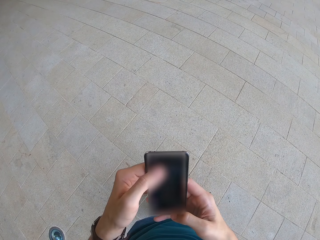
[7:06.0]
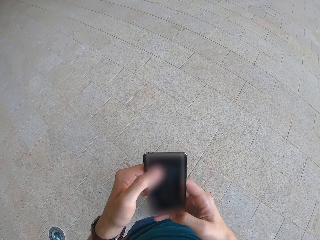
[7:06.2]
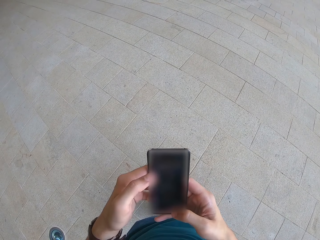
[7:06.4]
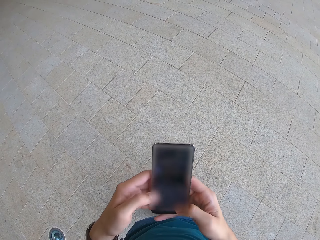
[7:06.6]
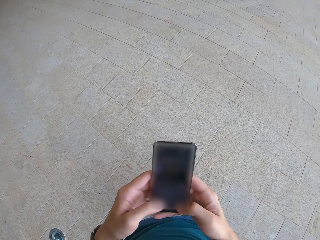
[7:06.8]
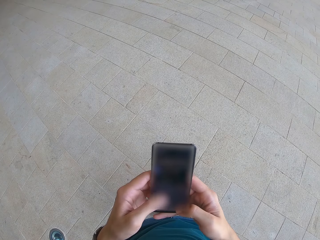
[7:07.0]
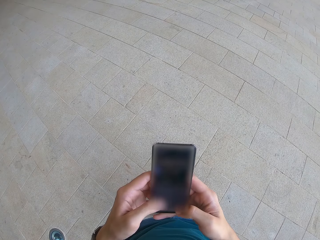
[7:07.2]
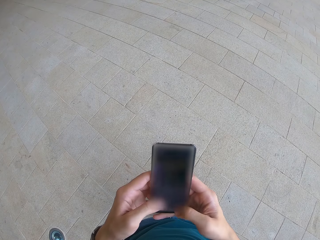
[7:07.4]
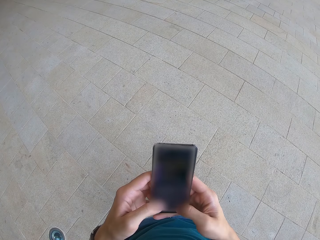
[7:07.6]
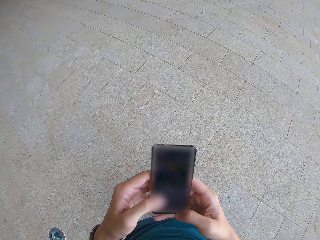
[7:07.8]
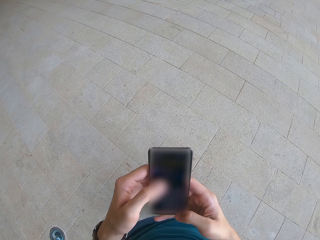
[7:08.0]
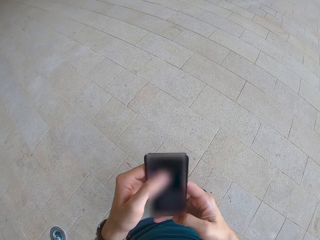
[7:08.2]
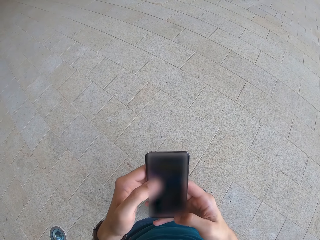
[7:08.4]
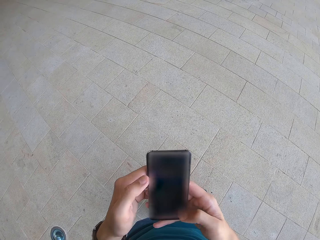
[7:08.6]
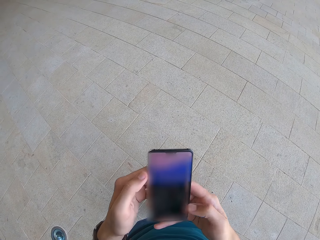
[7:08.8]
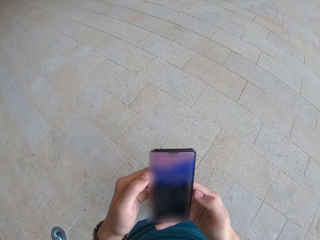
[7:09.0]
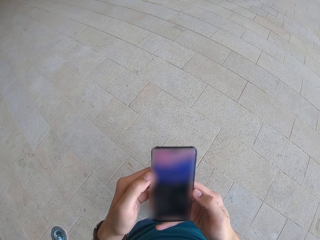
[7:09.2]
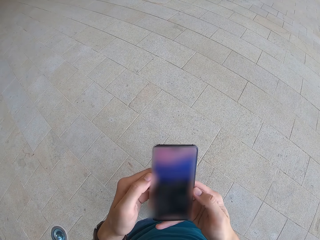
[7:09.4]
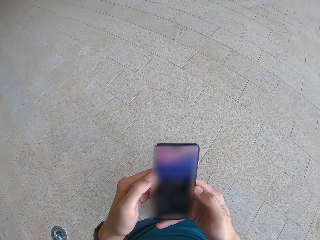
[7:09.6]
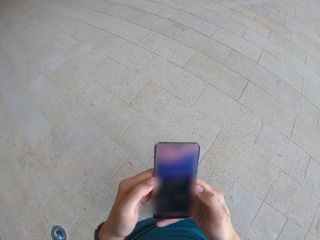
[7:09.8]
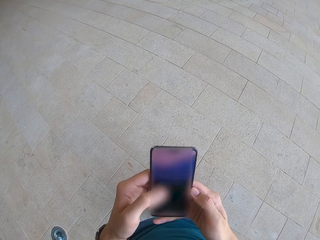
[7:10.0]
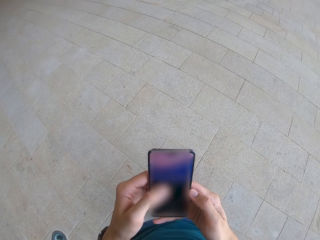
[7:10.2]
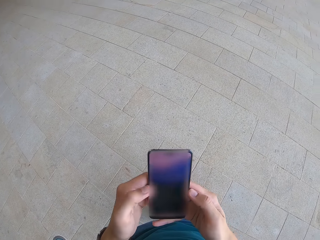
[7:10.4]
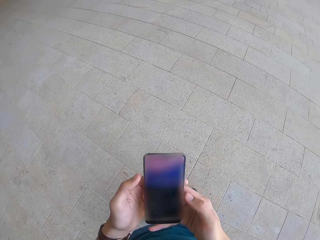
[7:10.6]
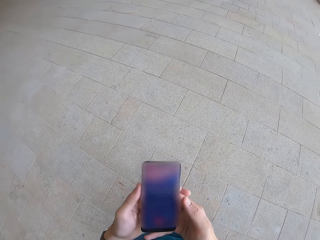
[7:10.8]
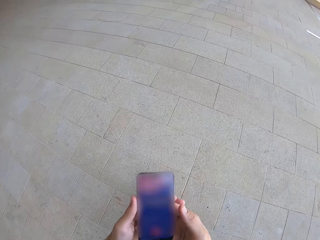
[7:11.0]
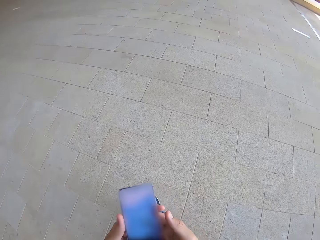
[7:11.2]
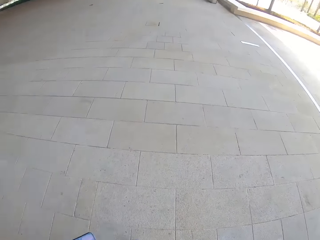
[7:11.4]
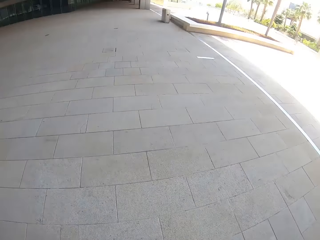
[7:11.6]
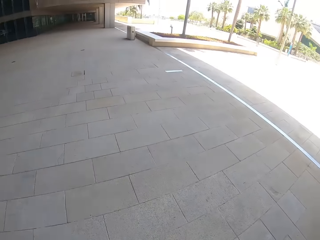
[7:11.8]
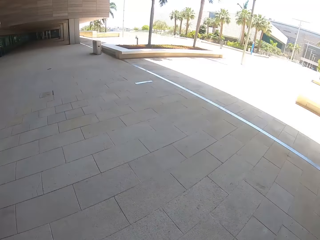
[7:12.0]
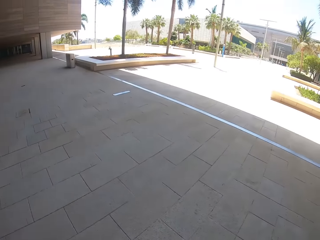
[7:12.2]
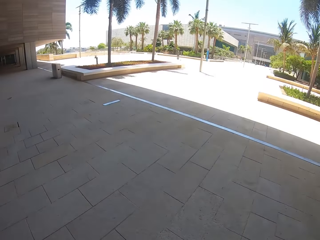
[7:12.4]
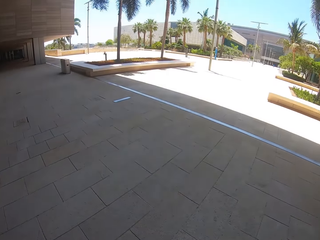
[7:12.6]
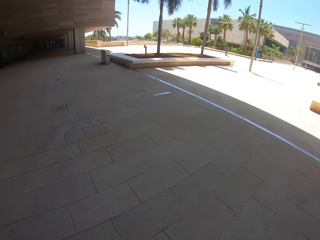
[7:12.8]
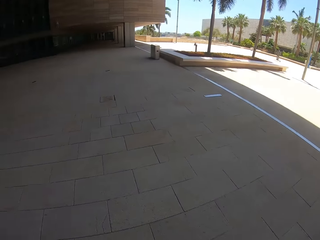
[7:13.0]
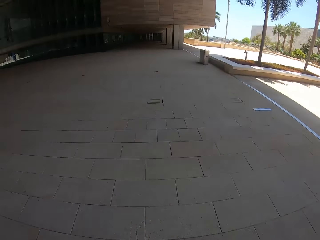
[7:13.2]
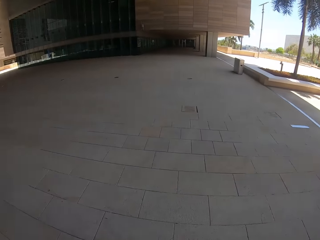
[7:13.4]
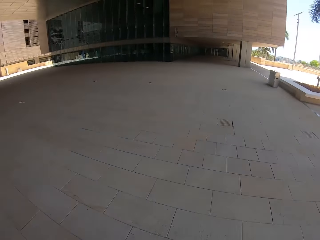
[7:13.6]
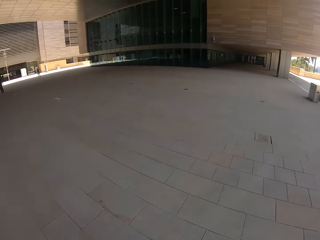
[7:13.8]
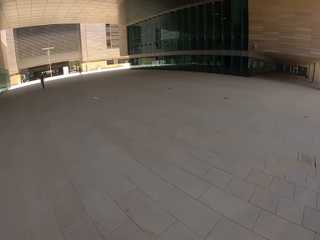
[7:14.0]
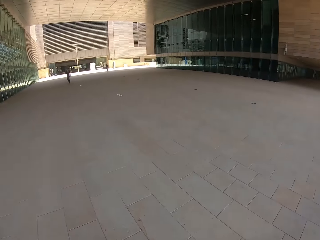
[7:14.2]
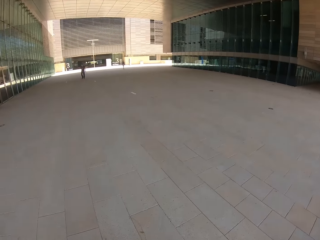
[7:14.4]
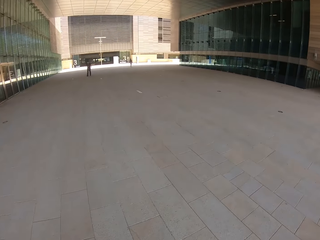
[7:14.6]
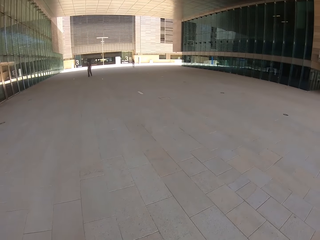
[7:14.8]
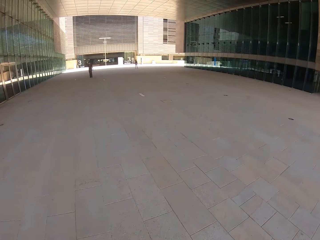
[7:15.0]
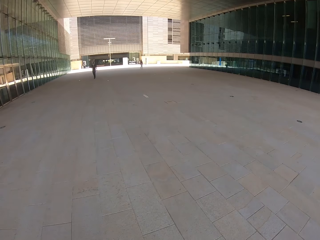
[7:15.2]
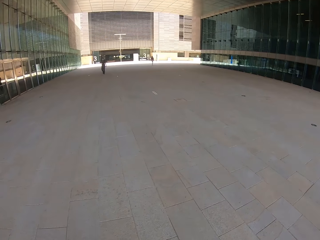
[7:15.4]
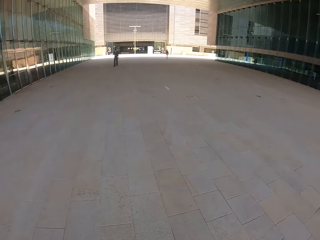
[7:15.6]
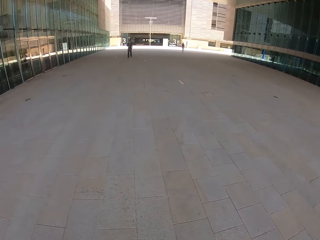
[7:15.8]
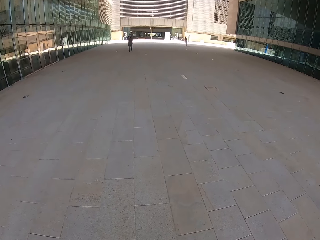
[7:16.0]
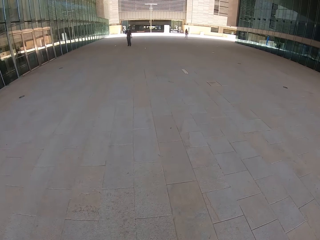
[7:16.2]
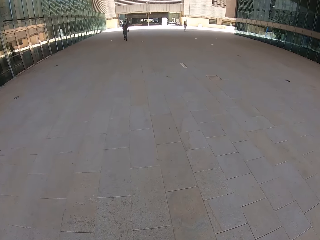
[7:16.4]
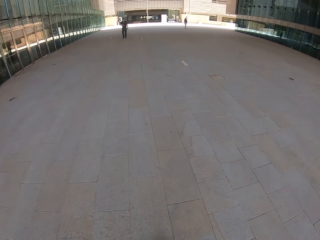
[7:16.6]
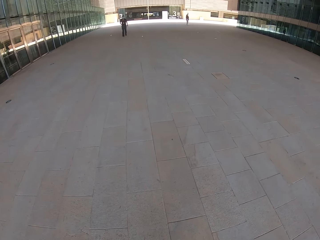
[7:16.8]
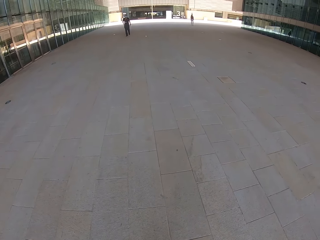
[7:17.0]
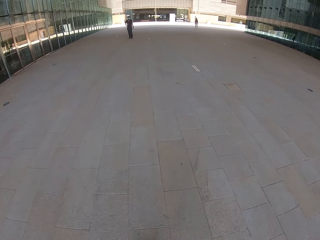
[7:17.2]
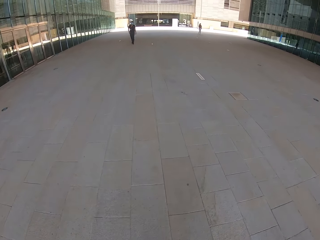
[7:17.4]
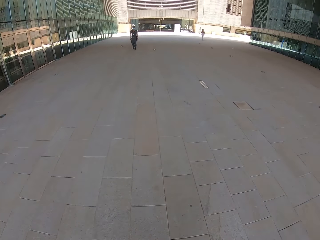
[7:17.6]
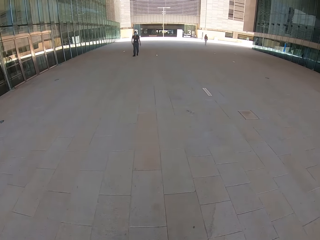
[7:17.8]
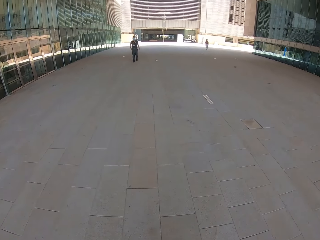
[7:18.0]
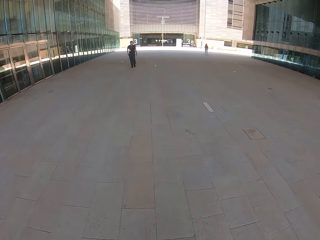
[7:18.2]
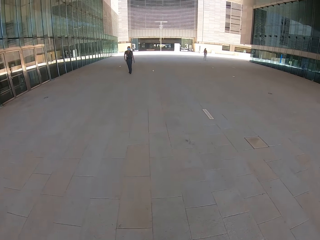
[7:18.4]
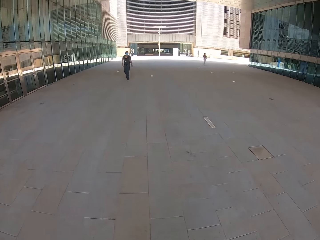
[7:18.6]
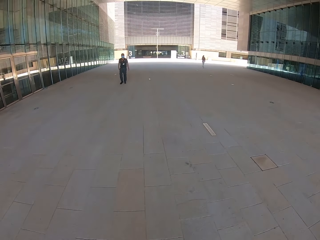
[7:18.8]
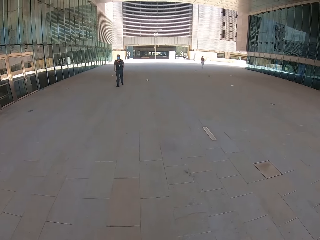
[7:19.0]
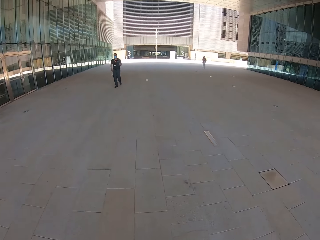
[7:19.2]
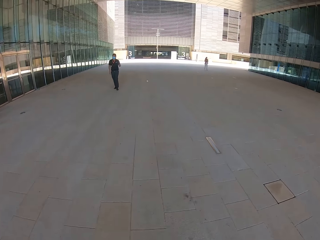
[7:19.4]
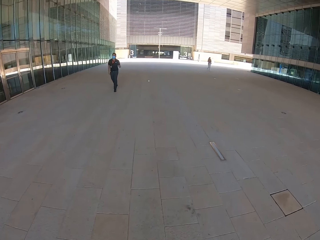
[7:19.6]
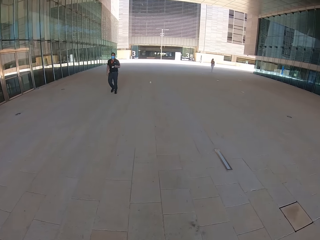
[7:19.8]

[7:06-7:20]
The camera wearer looks around. They walk around.

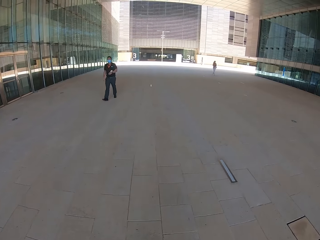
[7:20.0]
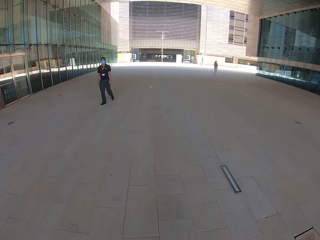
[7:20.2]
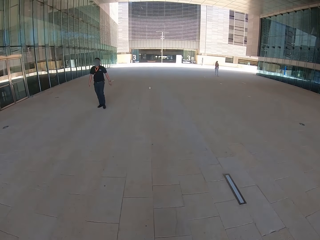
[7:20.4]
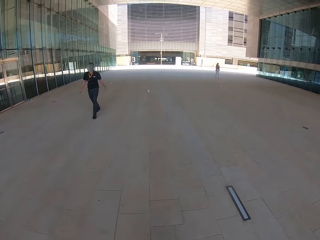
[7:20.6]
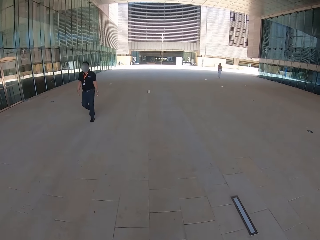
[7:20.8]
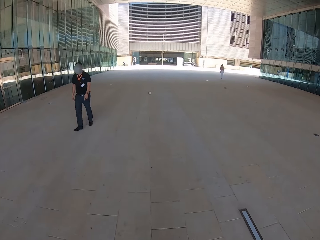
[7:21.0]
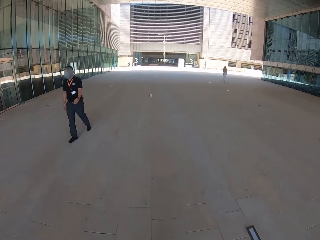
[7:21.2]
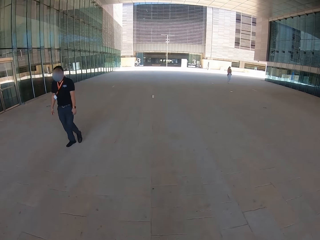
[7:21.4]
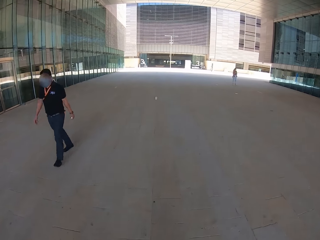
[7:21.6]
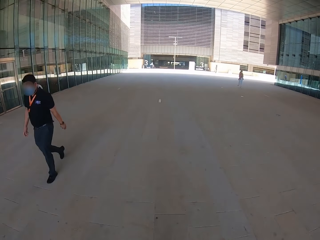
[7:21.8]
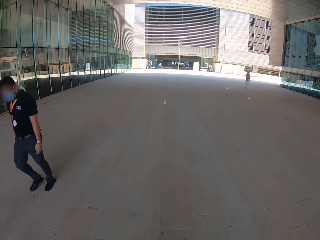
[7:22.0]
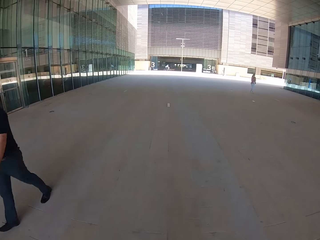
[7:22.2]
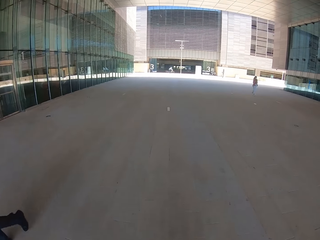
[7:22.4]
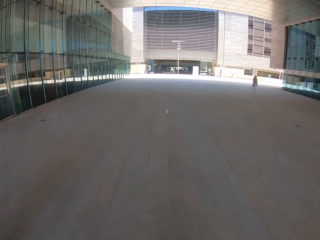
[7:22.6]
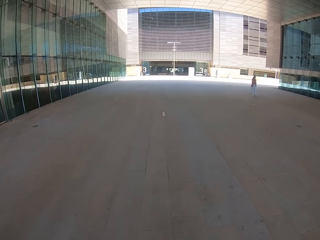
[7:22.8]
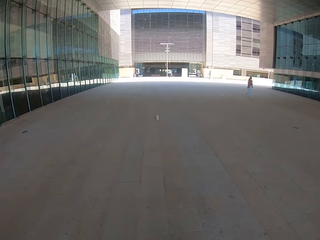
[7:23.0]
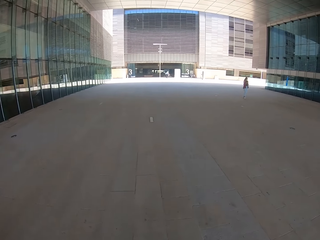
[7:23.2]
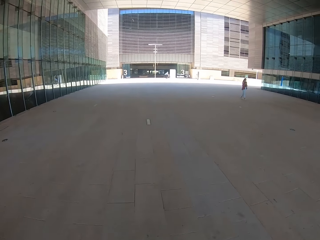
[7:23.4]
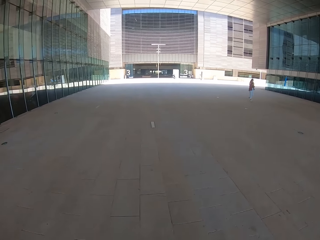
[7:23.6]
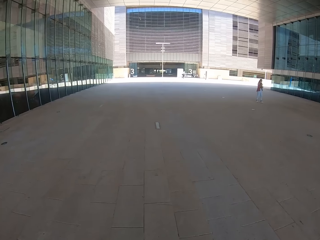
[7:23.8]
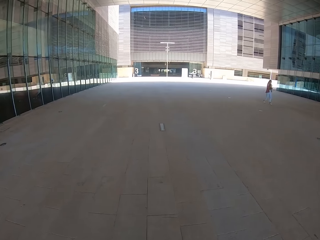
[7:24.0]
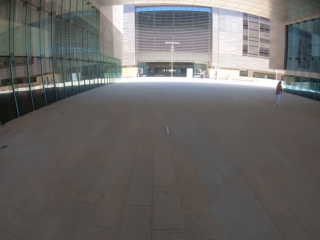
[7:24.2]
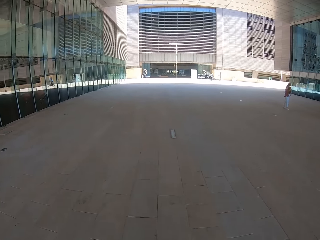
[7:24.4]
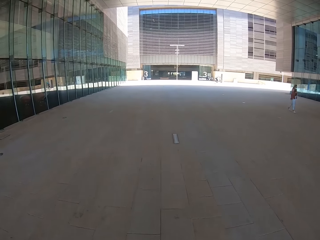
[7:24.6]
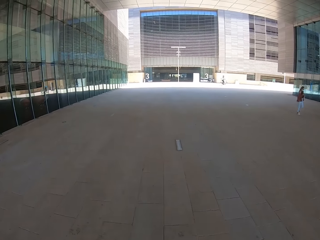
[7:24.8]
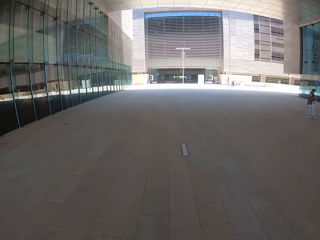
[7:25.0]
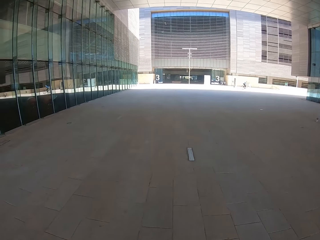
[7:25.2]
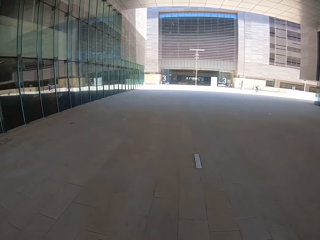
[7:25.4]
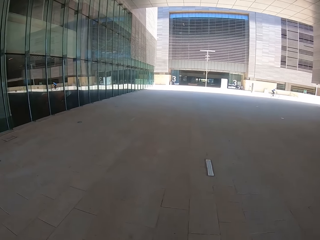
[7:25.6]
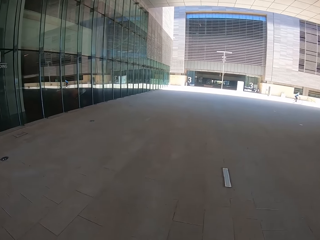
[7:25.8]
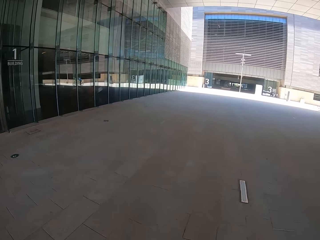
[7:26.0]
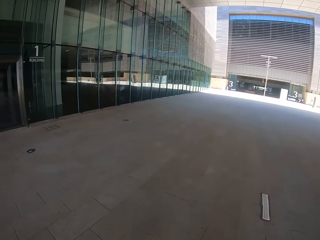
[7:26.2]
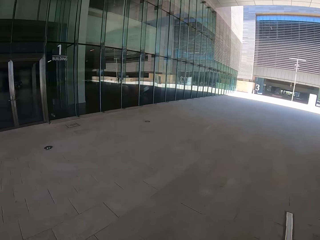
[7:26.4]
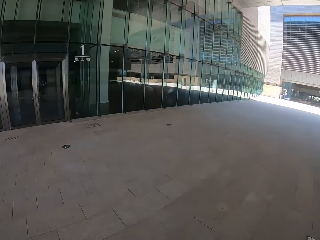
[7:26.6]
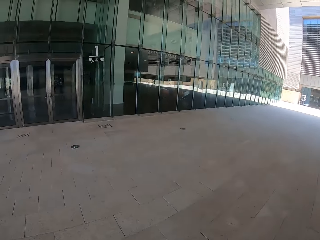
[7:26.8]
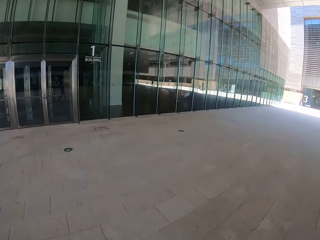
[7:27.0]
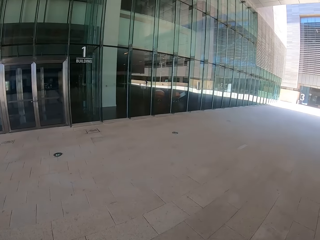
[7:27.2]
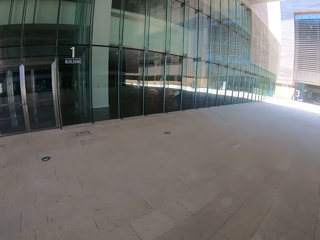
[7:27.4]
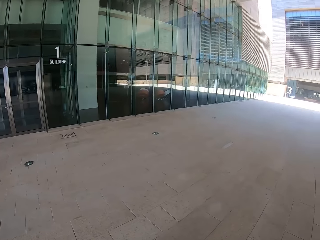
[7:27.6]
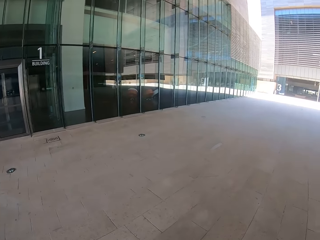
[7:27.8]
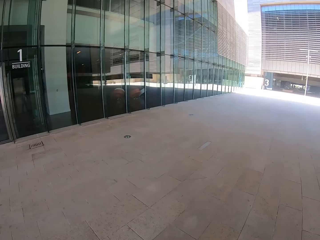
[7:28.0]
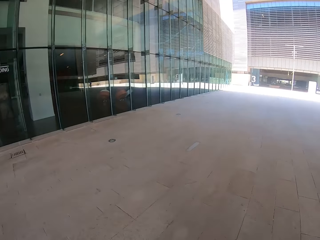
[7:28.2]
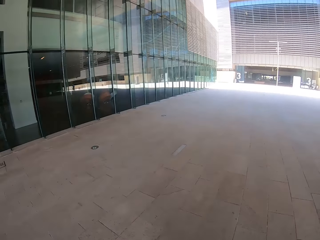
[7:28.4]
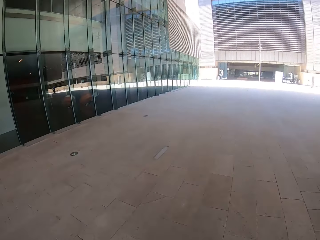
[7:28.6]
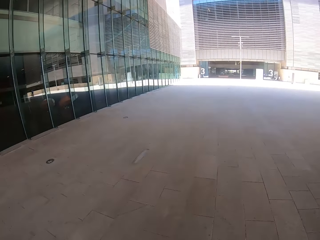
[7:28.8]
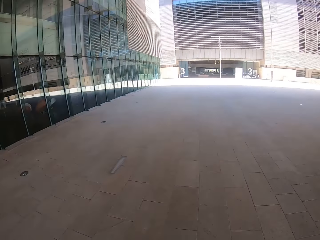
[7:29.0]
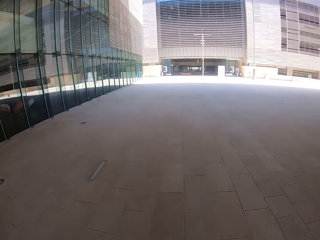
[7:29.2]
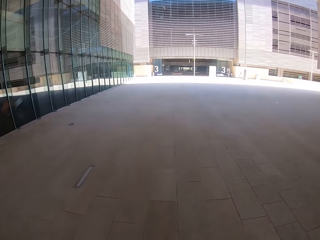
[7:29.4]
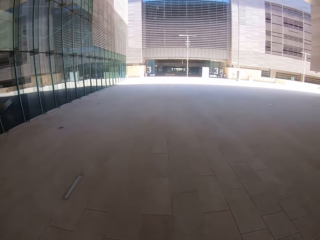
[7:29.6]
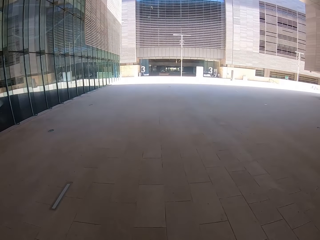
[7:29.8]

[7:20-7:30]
The camera wearer looks around.
